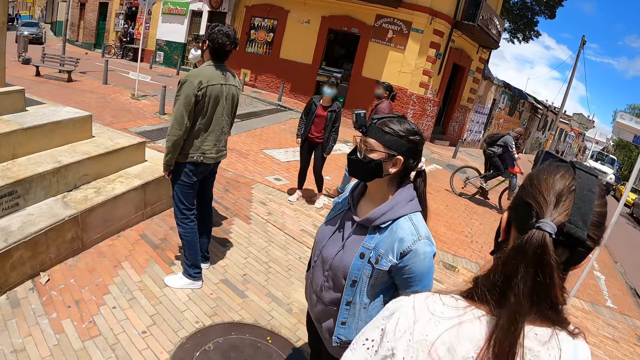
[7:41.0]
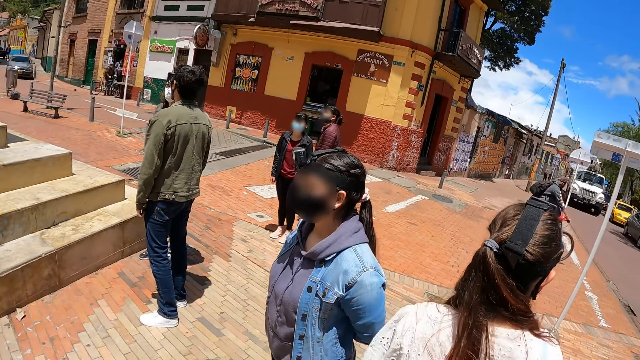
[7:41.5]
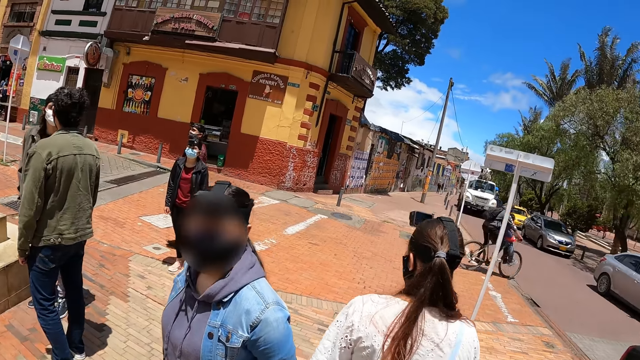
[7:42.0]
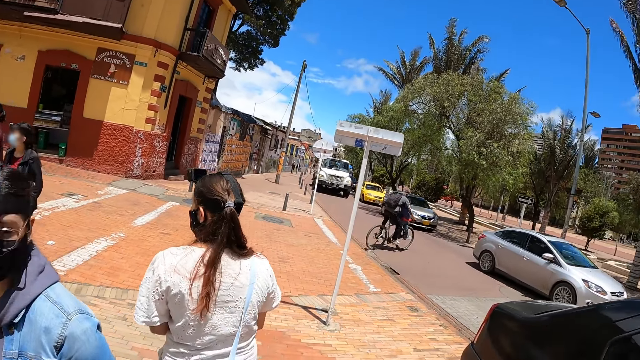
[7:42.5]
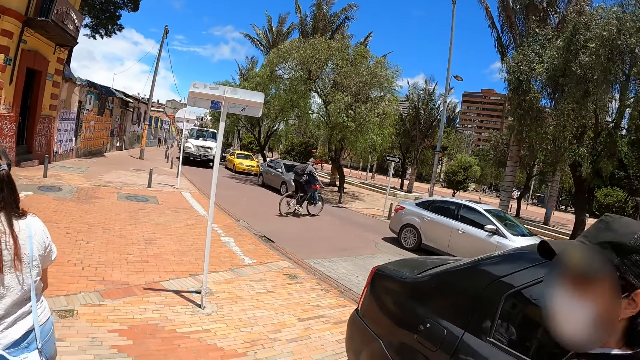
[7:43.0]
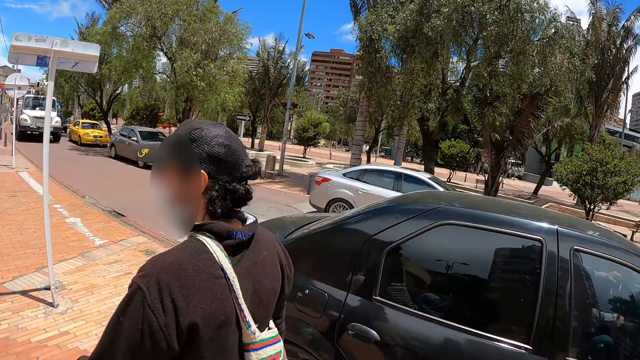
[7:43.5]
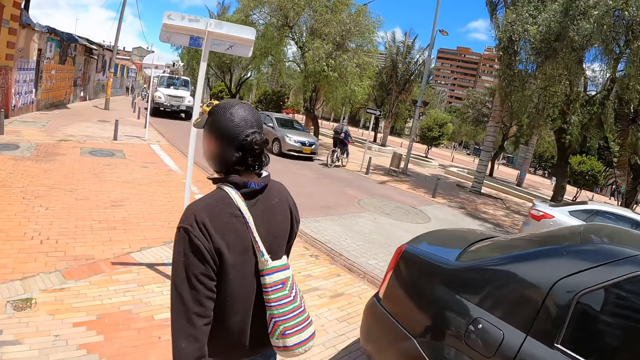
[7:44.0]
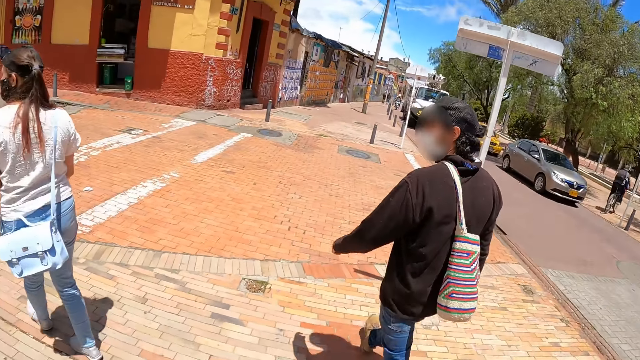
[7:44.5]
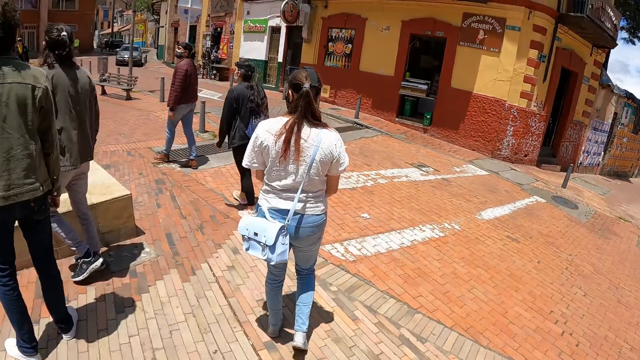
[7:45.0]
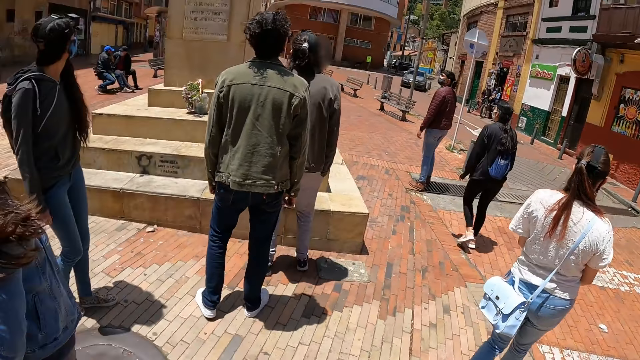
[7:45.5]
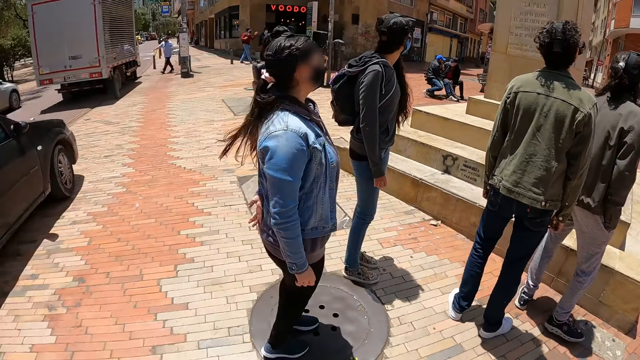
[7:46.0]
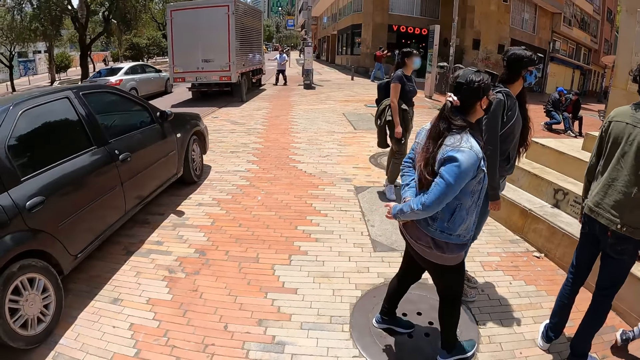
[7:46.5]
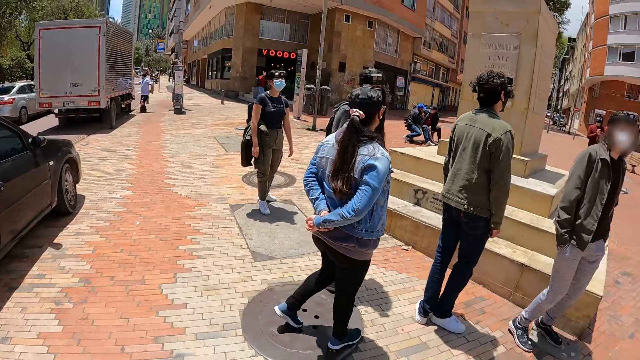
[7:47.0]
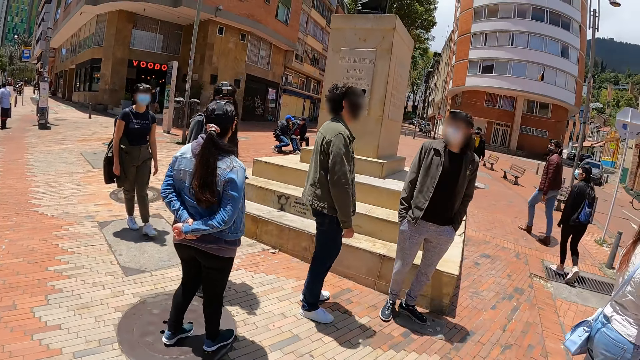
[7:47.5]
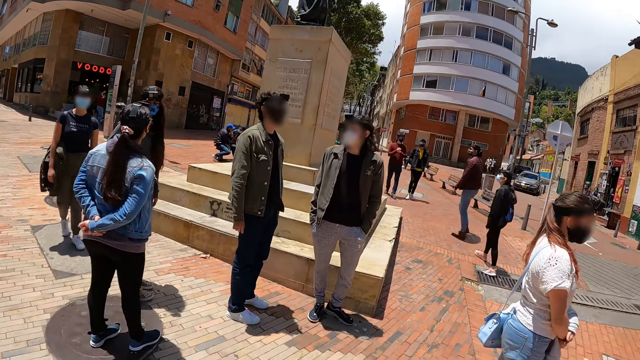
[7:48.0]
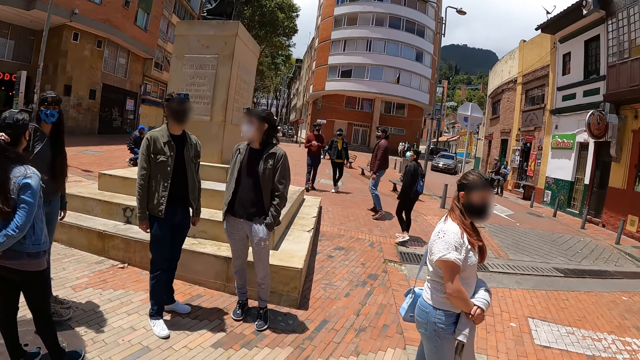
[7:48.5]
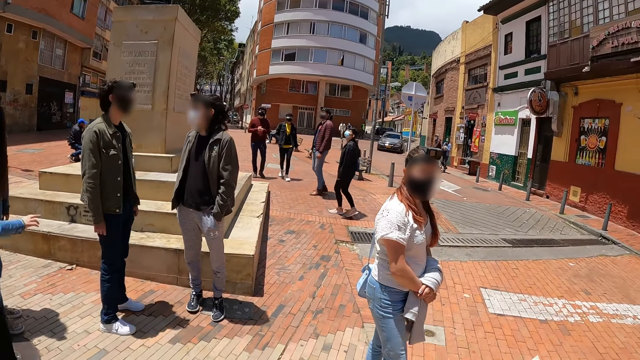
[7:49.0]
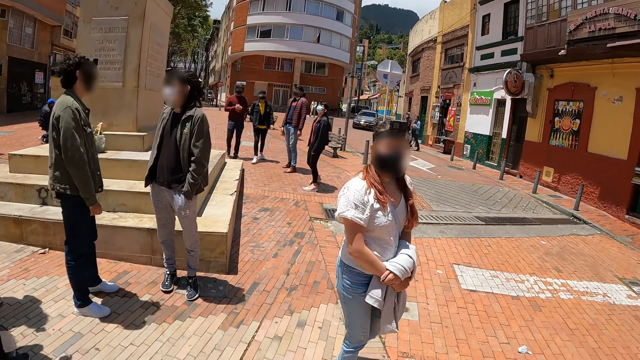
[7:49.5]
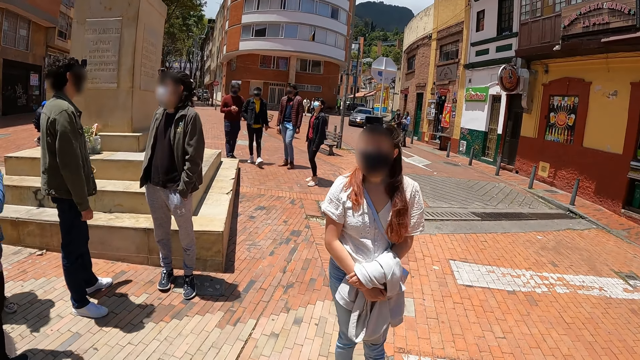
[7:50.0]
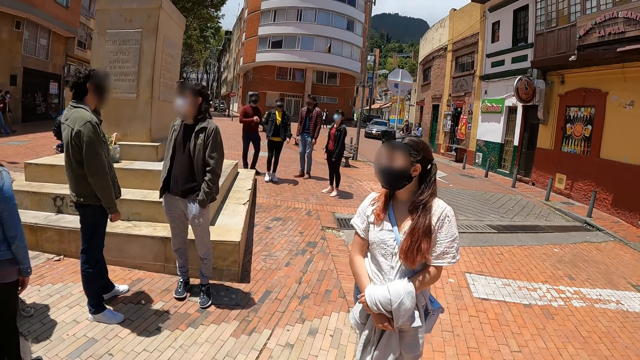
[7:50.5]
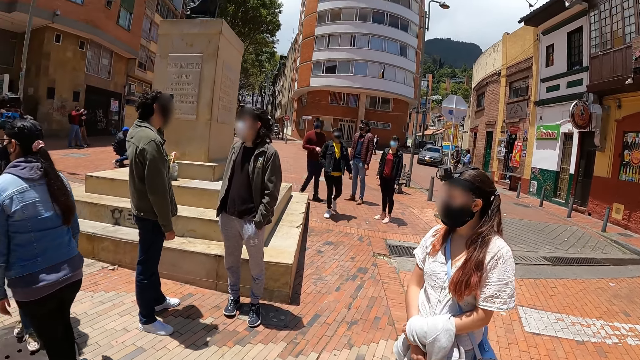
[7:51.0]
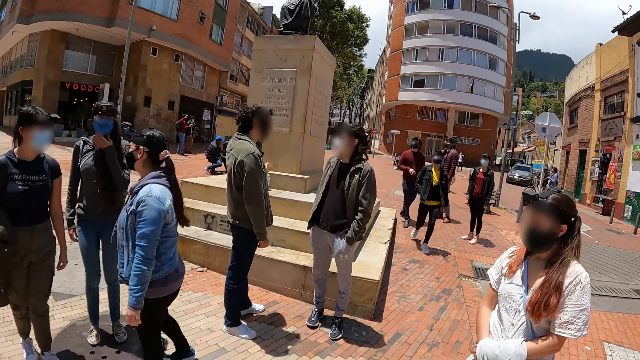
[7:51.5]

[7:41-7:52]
The camera wearer walks on the sidewalk and looks around the road.

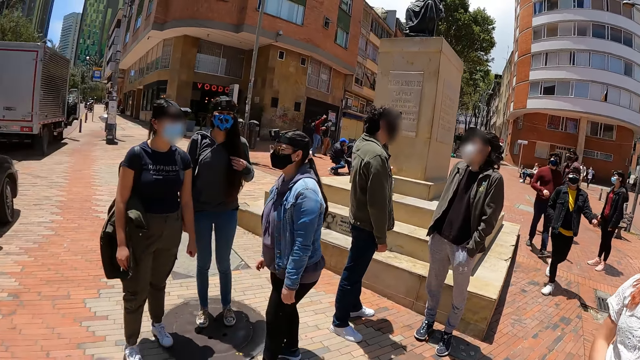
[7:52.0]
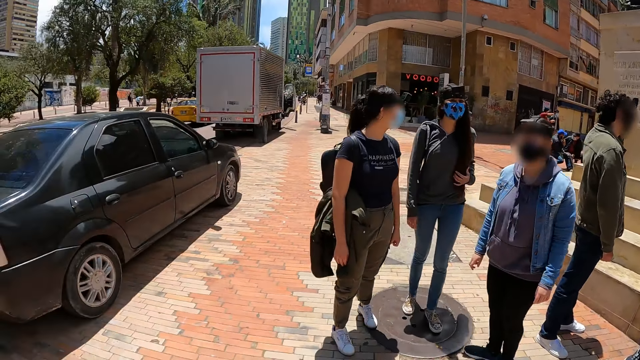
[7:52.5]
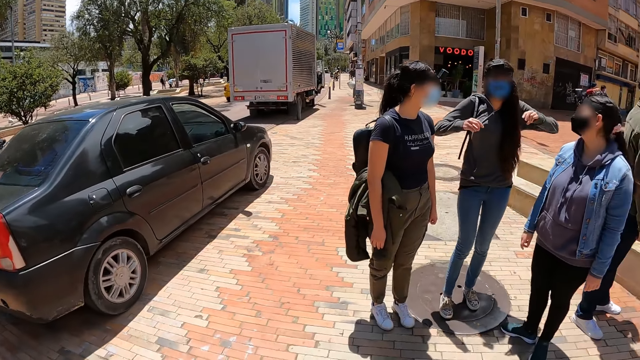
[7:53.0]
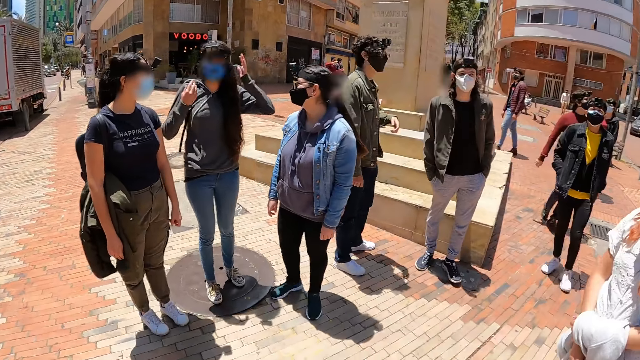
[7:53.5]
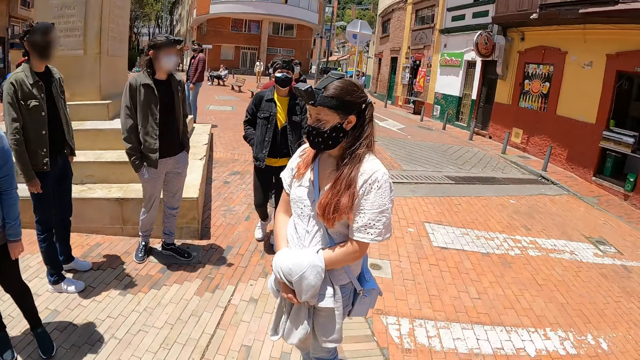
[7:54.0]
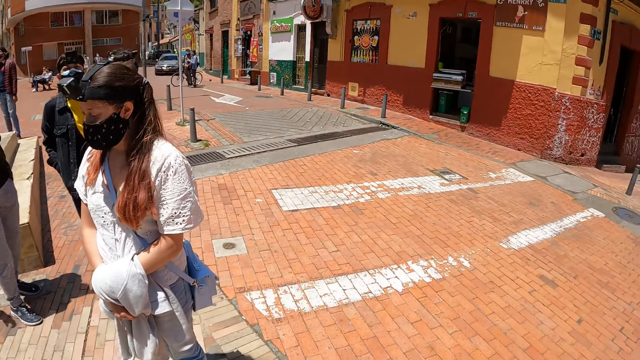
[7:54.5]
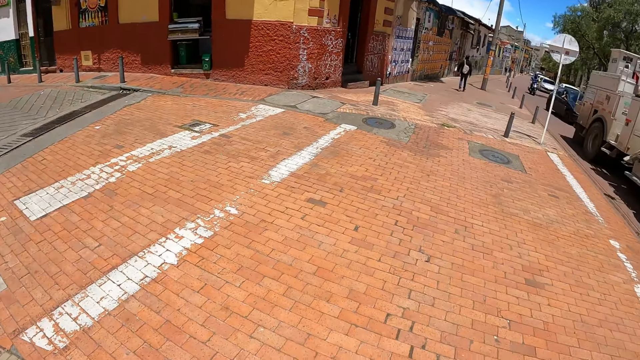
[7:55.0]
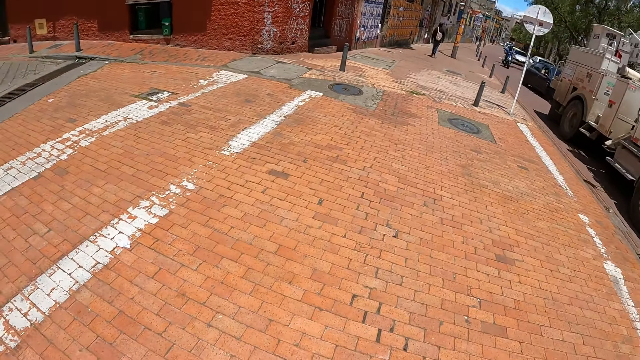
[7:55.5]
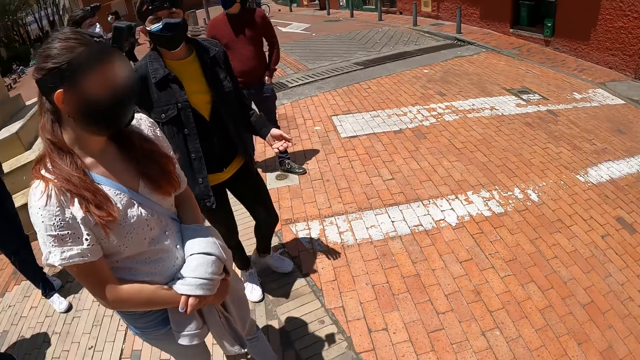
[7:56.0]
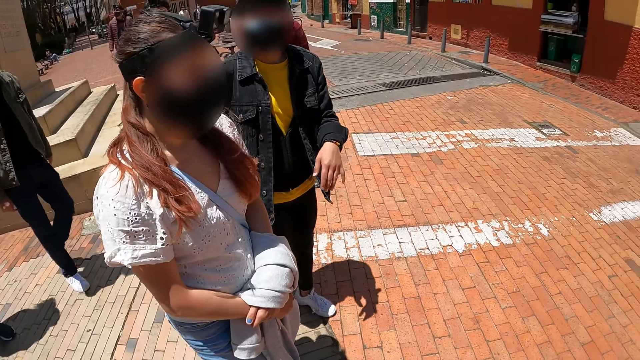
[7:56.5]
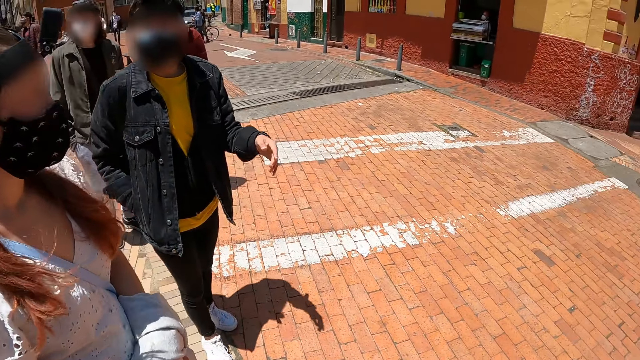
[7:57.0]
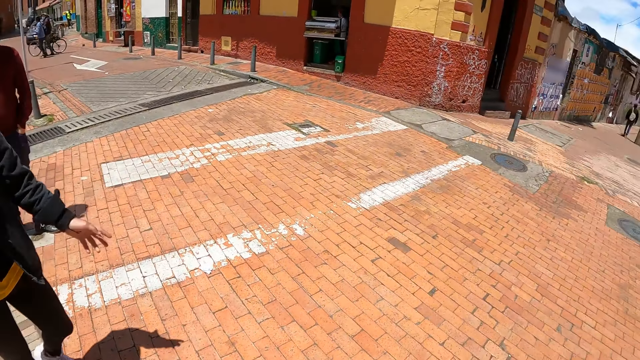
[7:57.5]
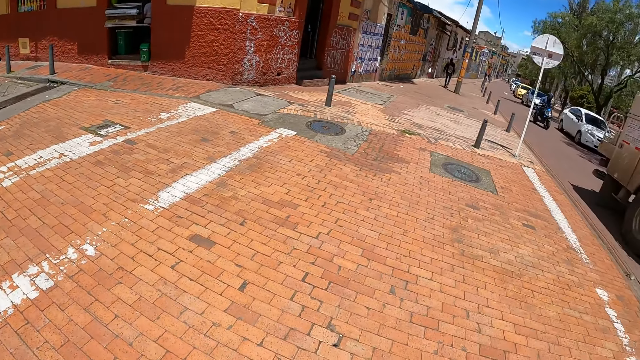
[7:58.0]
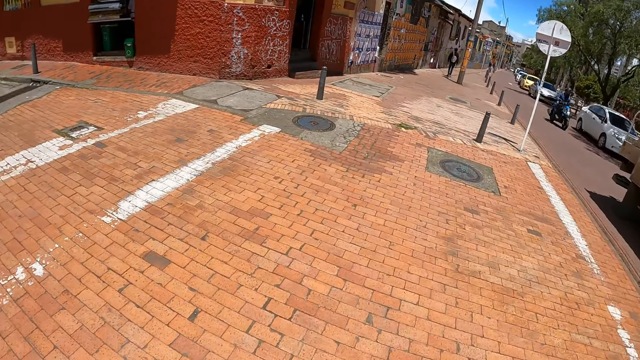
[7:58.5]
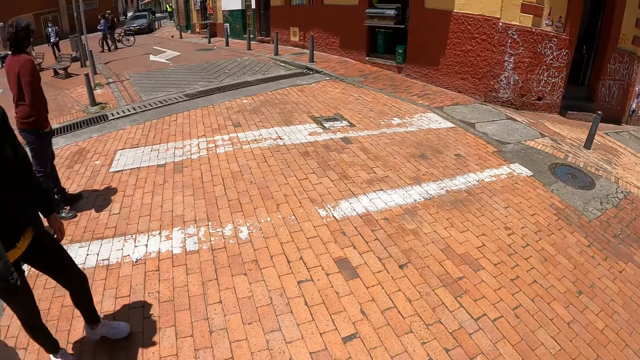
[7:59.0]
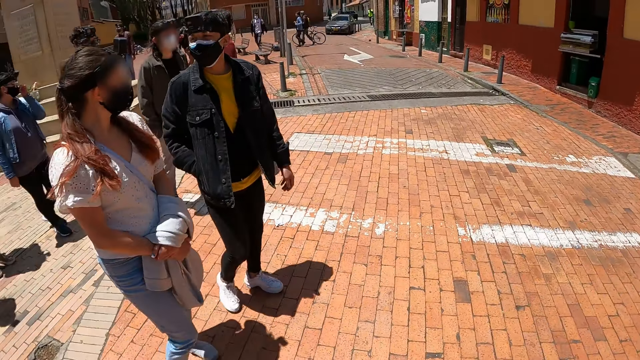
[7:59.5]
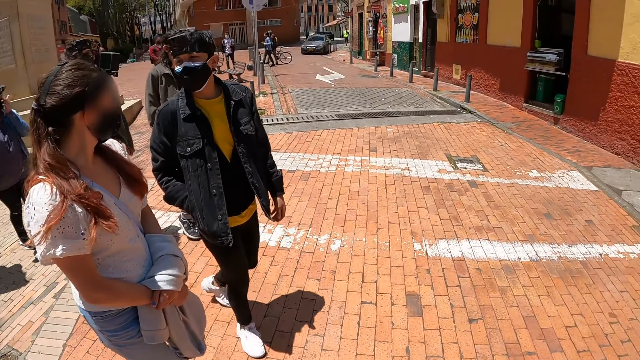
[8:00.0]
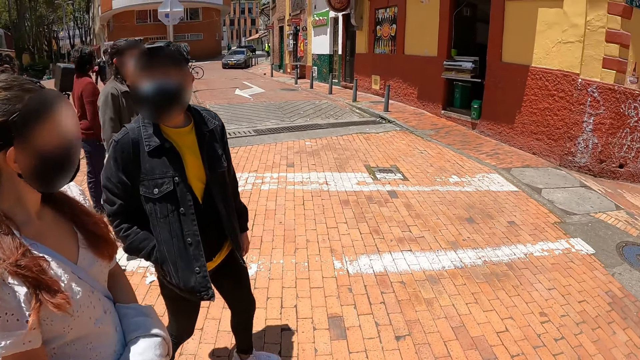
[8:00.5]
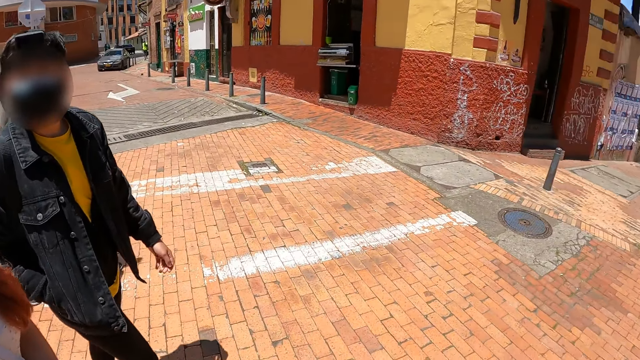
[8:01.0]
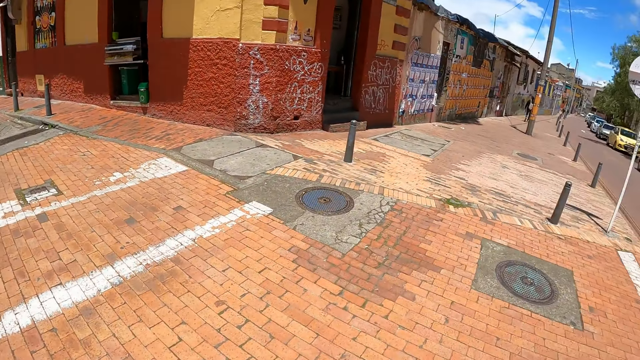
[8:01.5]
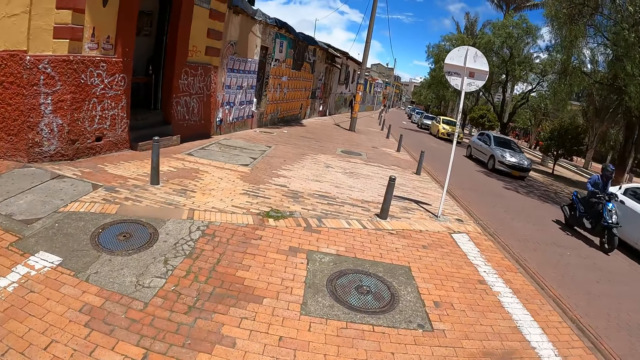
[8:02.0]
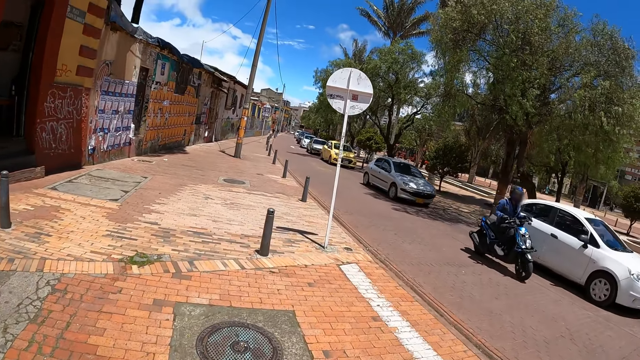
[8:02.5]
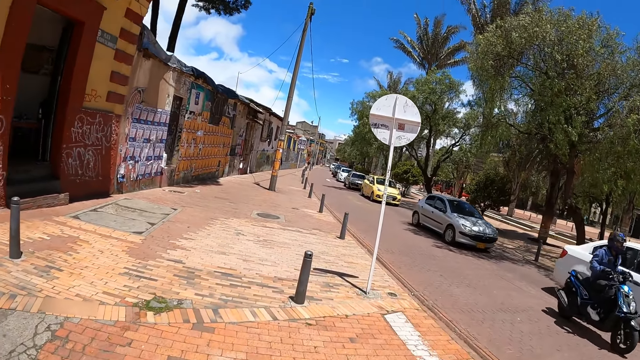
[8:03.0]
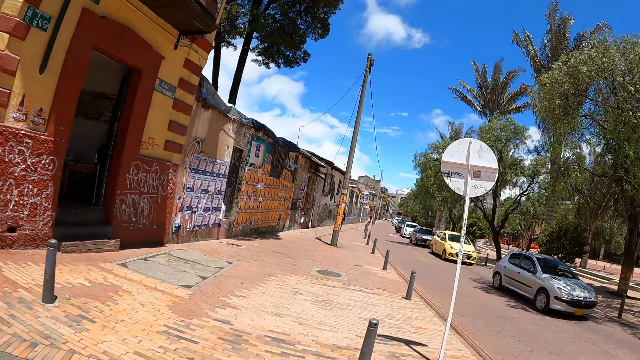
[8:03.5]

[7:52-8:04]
The camera wearer walks on the sidewalk.
